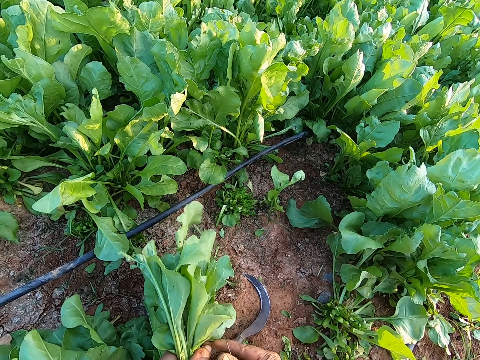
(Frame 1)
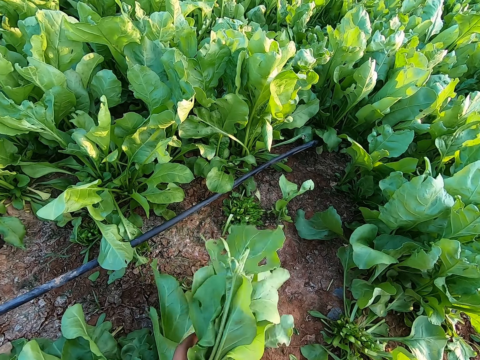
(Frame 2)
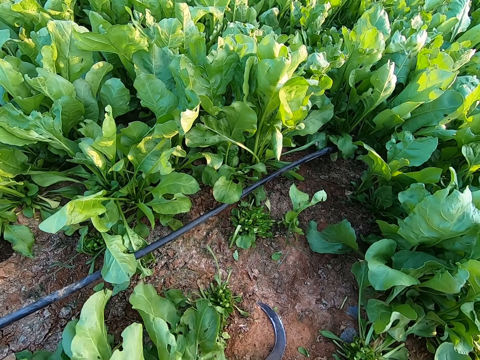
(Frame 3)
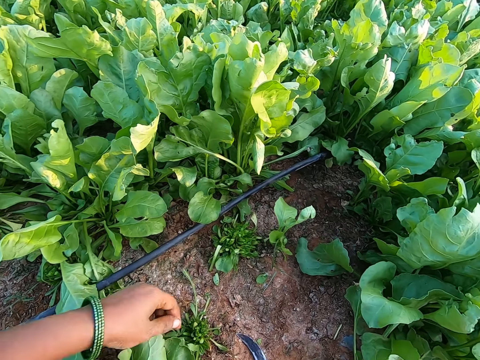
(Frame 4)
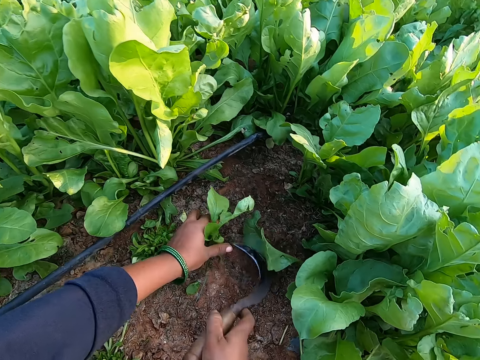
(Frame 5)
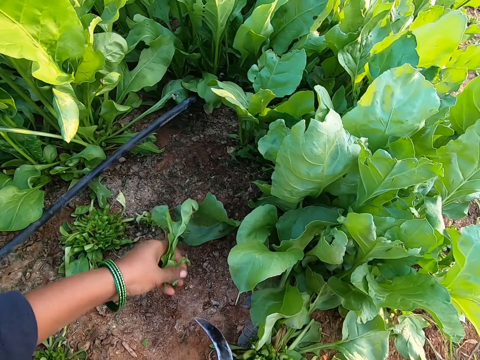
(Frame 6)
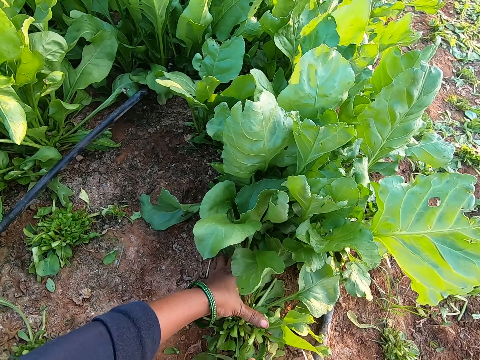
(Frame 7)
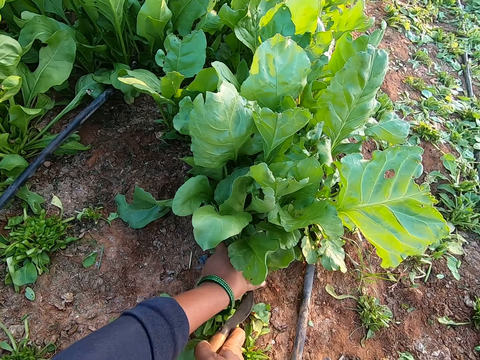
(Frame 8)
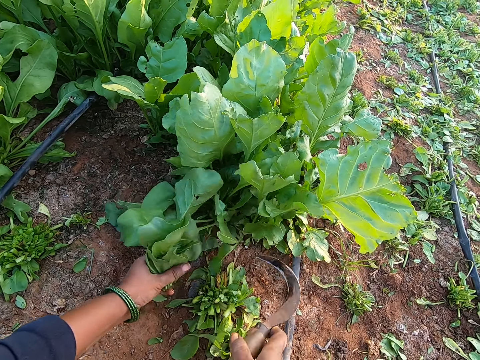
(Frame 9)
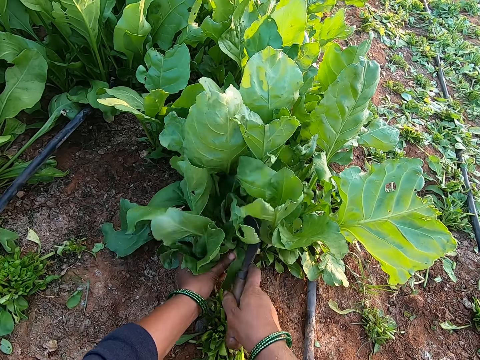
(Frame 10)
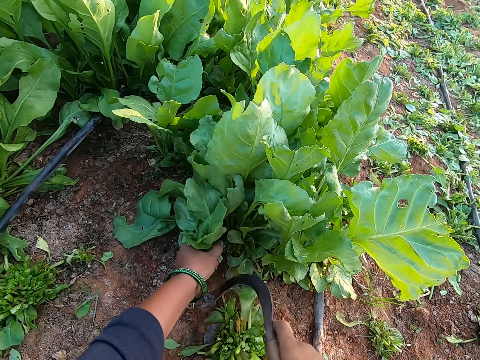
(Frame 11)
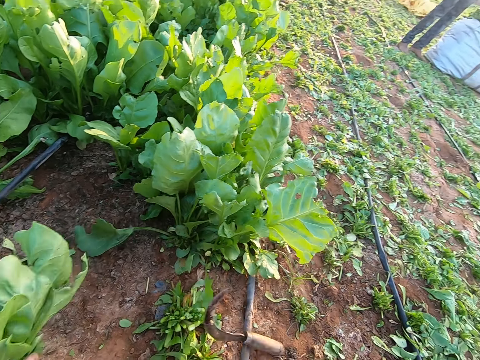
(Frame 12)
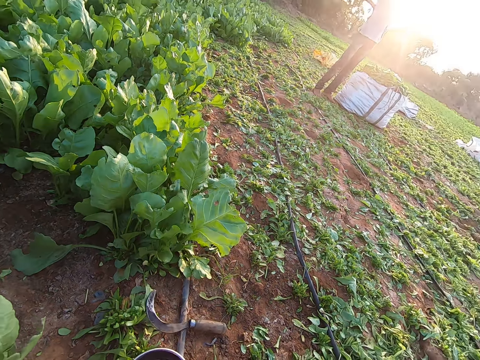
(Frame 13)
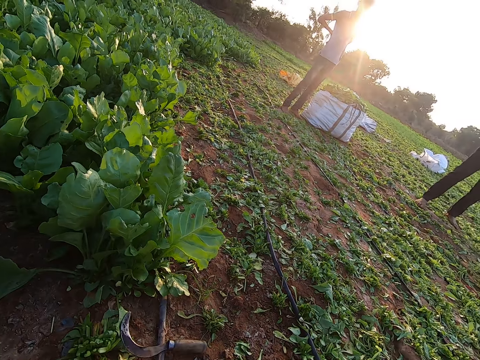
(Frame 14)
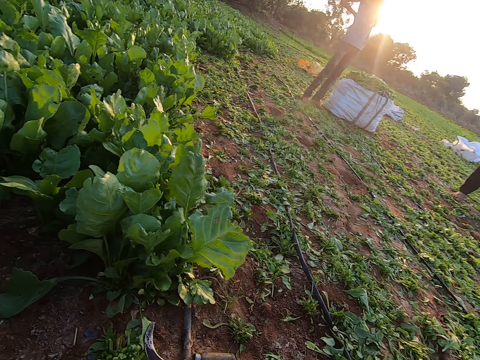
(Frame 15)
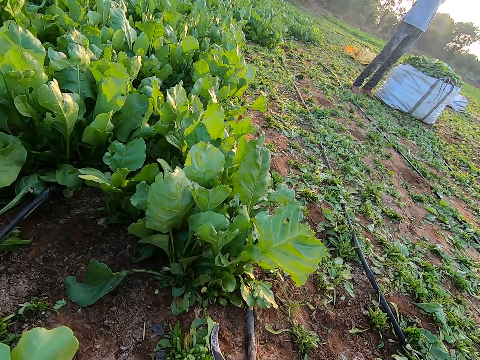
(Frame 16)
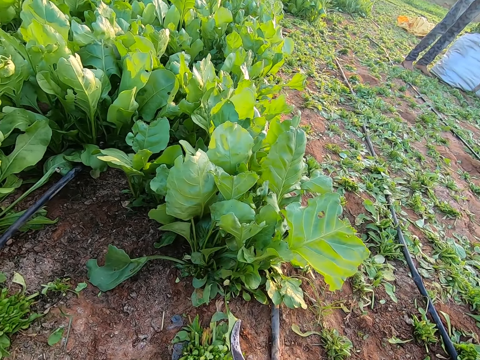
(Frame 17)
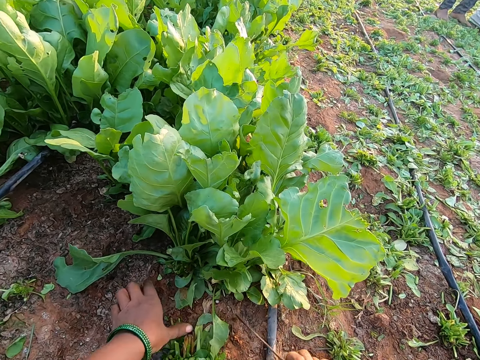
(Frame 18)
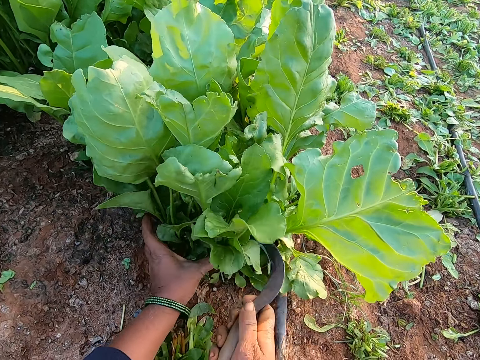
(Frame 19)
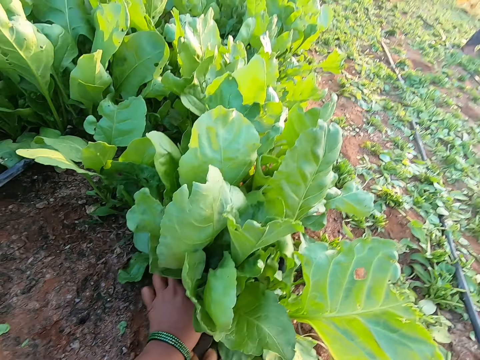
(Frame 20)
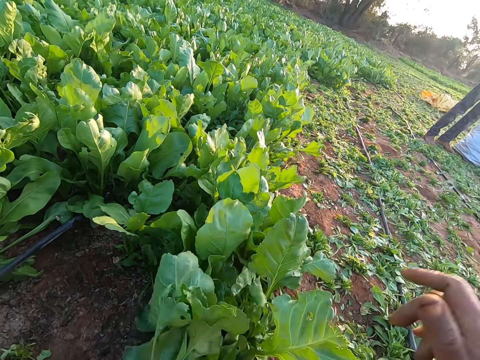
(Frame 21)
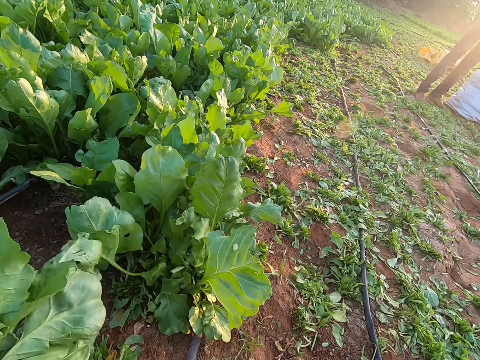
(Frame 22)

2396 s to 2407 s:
The camera wearer drops the lettuce plant in her right hand on the ground. She holds a lettuce plant with her left hand and cuts the lettuce plant with the sickle in her right hand. She holds a lettuce plant with her left hand and cuts the lettuce plant with the sickle in her right hand. She holds a lettuce plant with her left hand and cuts the lettuce plant with the sickle in her right hand. She drops the sickle in her right hand on the ground. She picks a band from the bowl with her right hand. She picks the sickle from the ground with her right hand. She holds a lettuce plant with her left hand and cuts the lettuce plant with the sickle in her right hand.

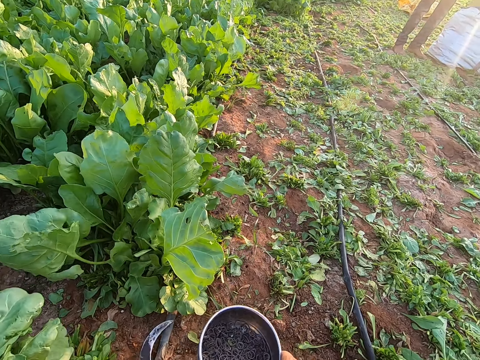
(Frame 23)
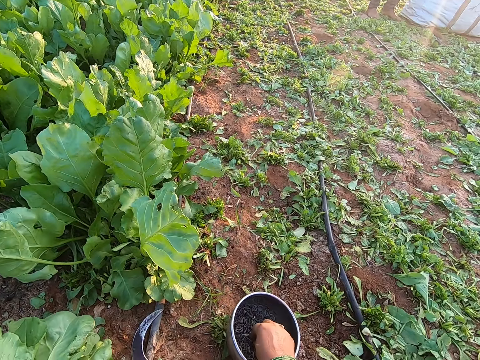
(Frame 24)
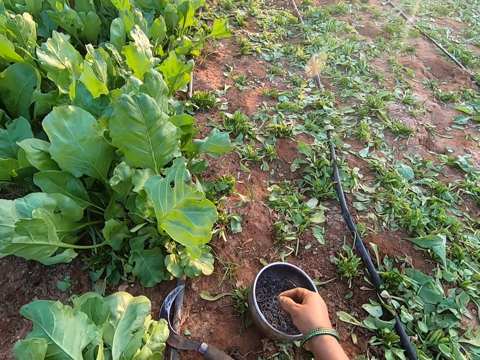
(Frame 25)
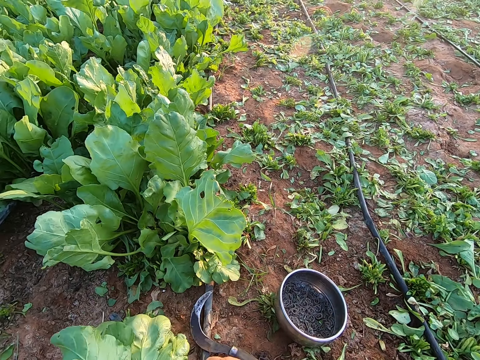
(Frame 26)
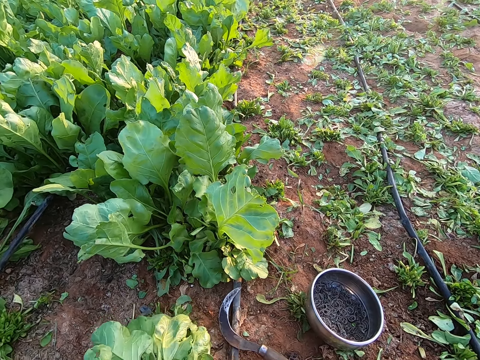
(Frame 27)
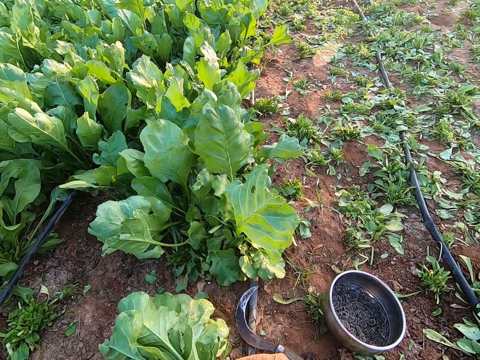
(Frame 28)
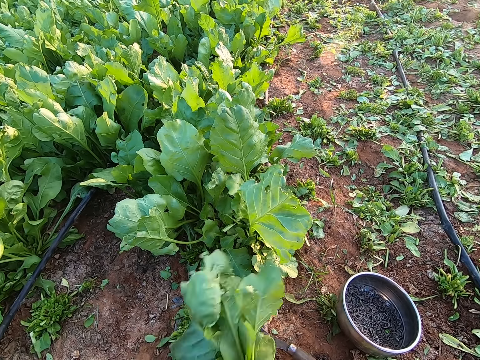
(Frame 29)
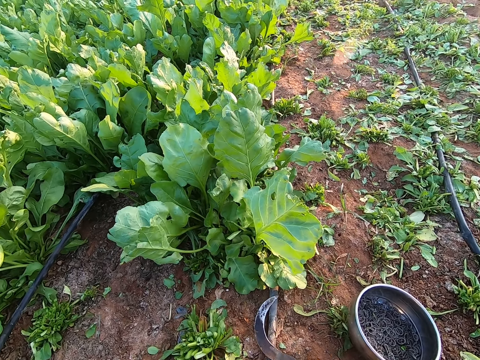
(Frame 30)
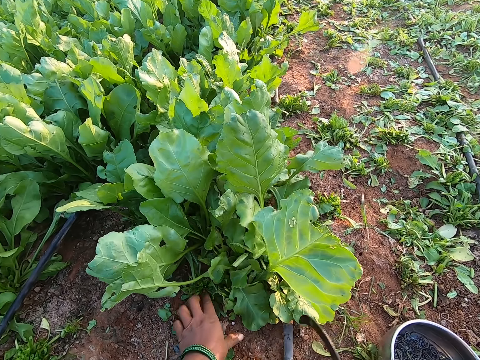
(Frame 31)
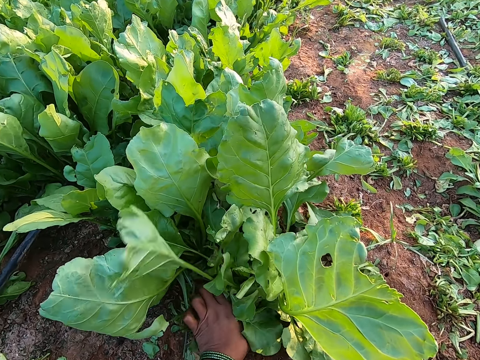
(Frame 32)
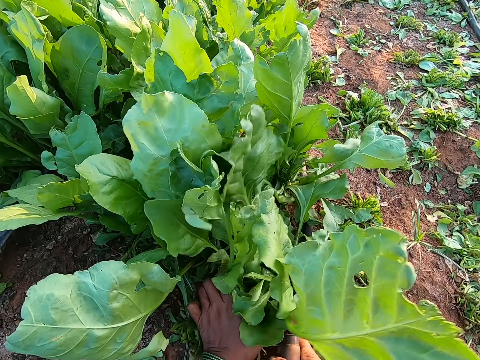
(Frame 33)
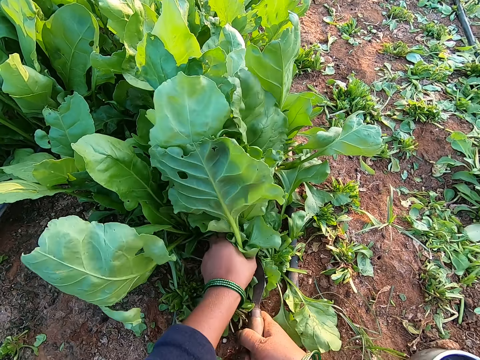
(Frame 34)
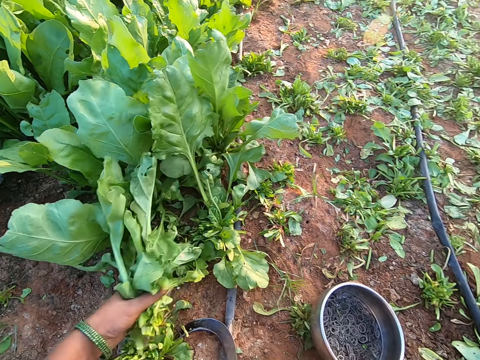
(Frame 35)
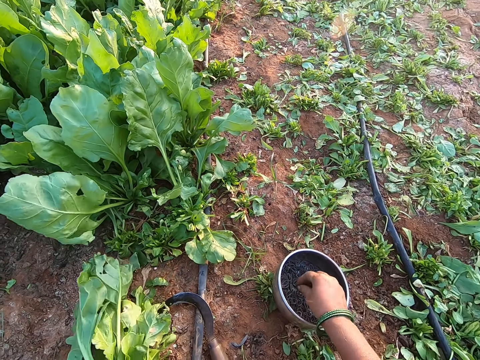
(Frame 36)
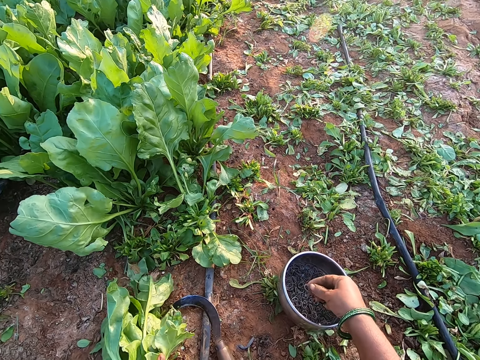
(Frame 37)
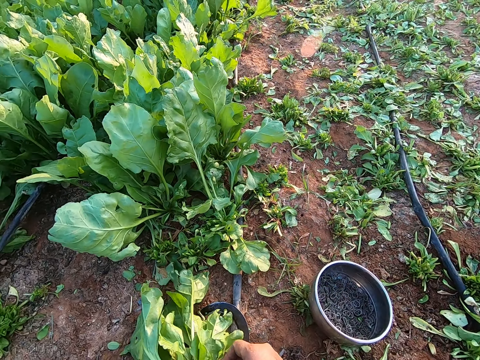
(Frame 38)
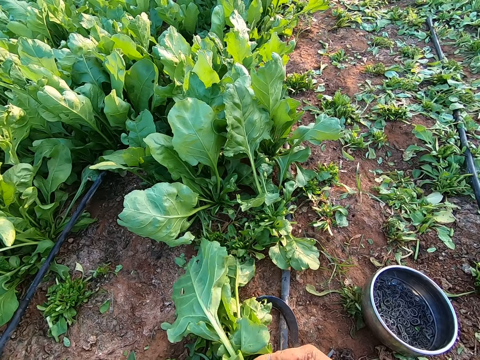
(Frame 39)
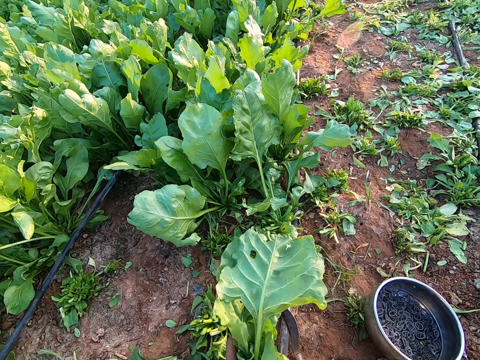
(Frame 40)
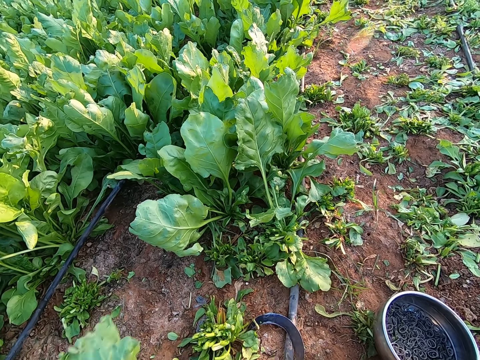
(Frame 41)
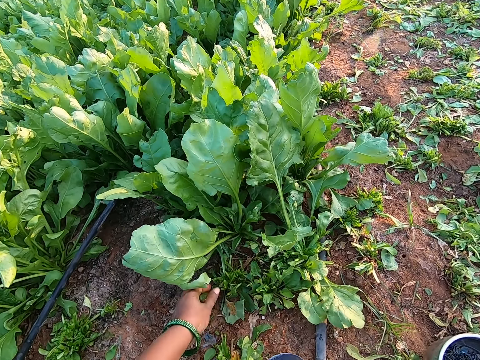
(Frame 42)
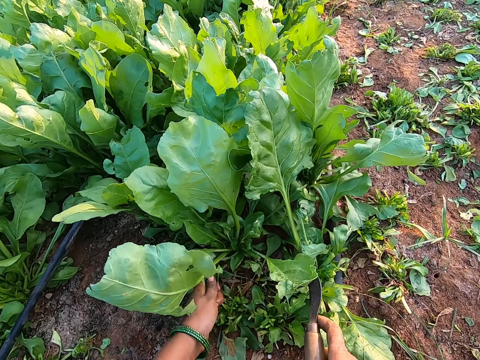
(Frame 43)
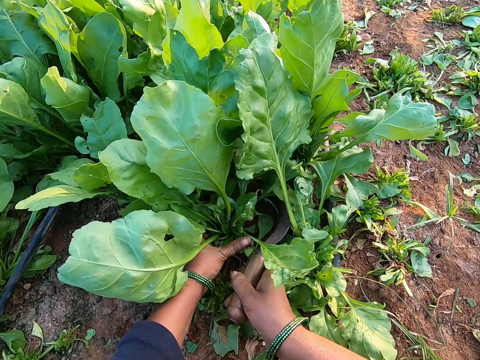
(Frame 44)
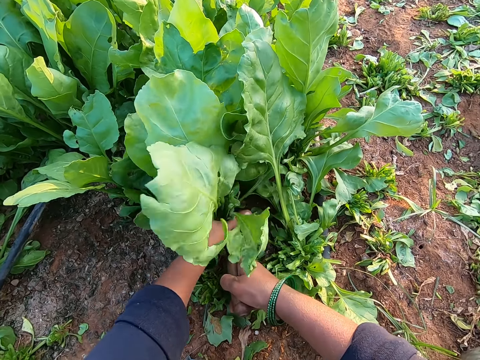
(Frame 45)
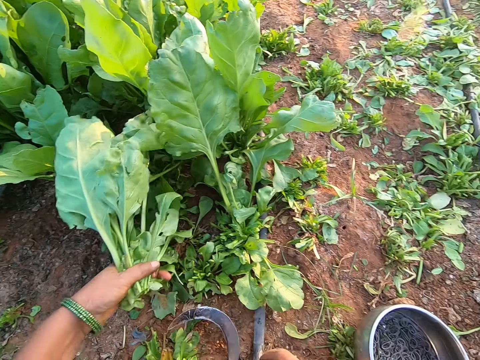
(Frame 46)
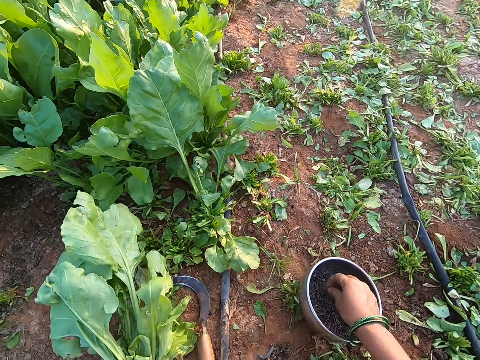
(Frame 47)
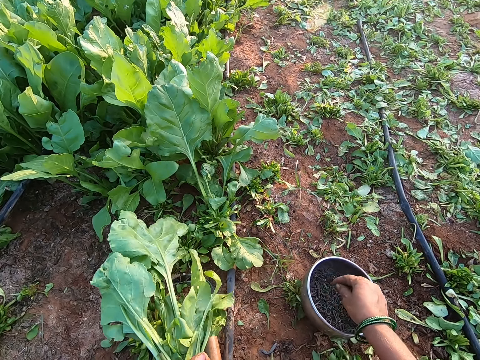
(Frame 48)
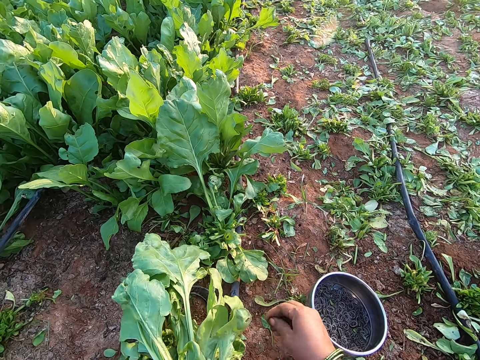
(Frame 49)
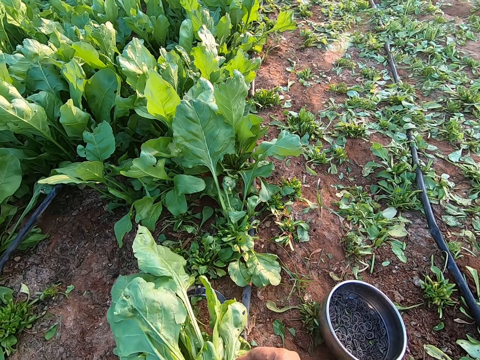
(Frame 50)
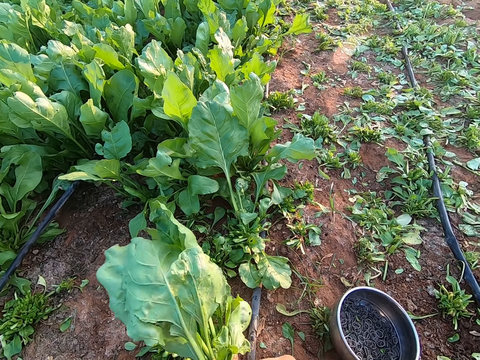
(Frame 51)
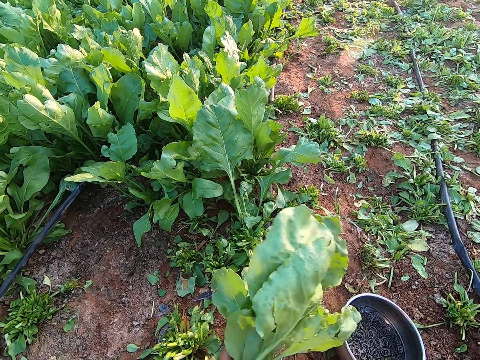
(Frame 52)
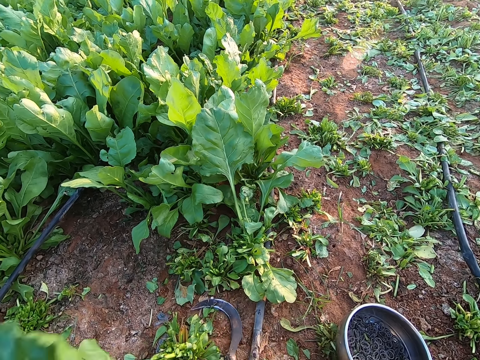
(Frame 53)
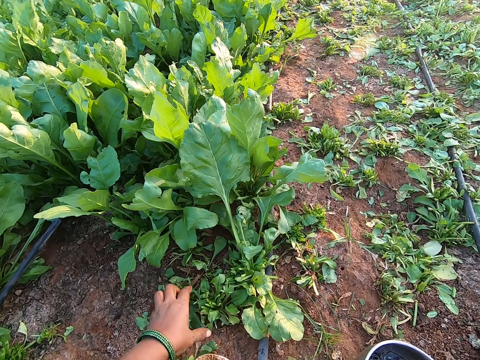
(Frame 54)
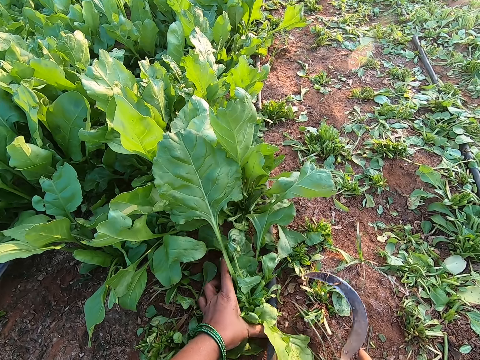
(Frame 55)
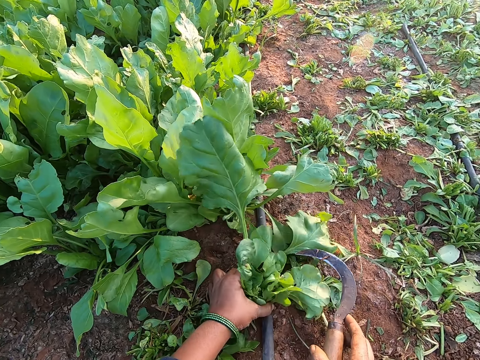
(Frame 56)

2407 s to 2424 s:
The camera wearer moves the bowl of bands on the ground with her right hand. She picks a band from the bowl with her right hand. She binds the lettuce plant or kale with the band in her right hand. She drops the lettuce plant in her right hand on the ground. She picks the sickle from the ground with her right hand. She holds a lettuce plant with her left hand and cuts the lettuce plant with the sickle in her right hand. She drops the sickle in her right hand on the ground. She picks a band from the bowl with her right hand. She binds the lettuce plant with the band in her right hand. She drops the kale. She holds and touches a lettuce plant with her left hand. She holds the lettuce plant with her left hand and cuts the lettuce plant with the sickle in her right hand. She drops the sickle in her right hand on the ground. She picks a band from the bowl with her right hand. She removes a leaf from the lettuce plant in her left hand. She binds the lettuce plant with the band in her right hand. She picks the sickle from the ground with her right hand. She holds a lettuce plant with her left hand.
